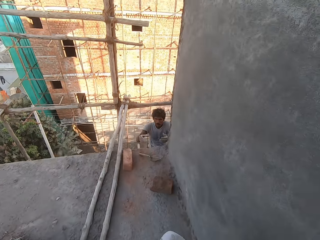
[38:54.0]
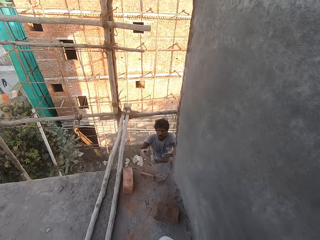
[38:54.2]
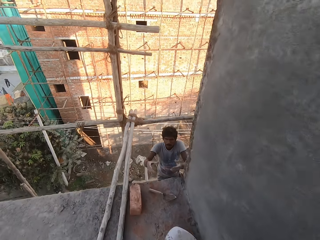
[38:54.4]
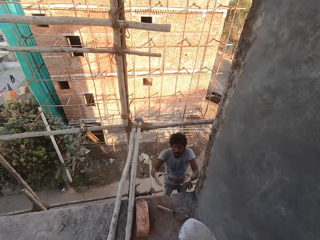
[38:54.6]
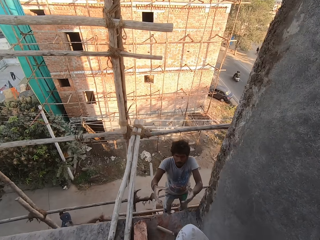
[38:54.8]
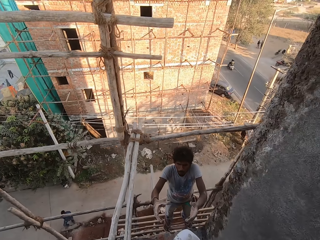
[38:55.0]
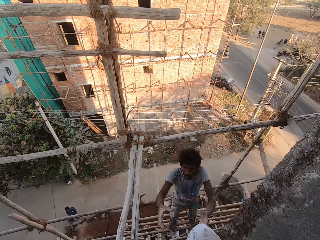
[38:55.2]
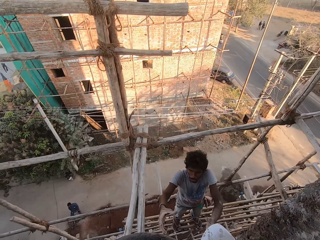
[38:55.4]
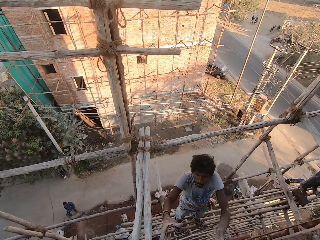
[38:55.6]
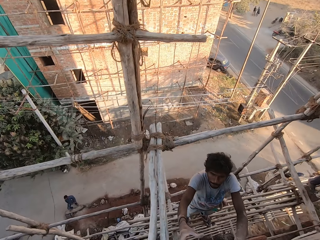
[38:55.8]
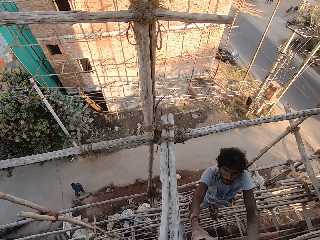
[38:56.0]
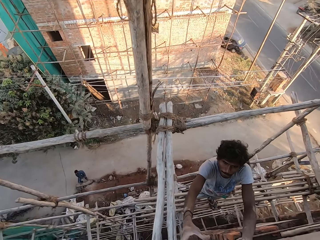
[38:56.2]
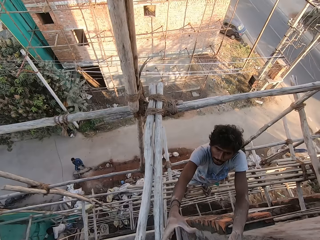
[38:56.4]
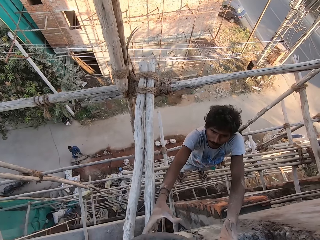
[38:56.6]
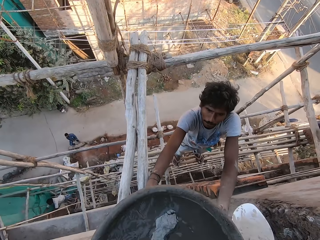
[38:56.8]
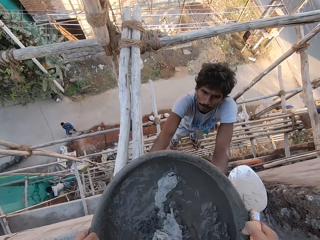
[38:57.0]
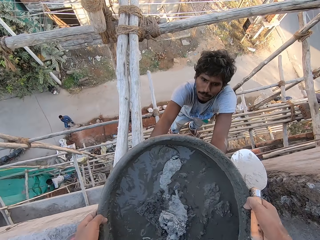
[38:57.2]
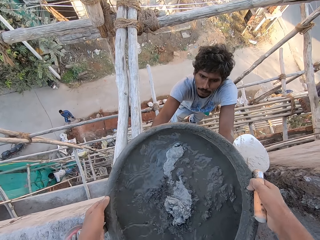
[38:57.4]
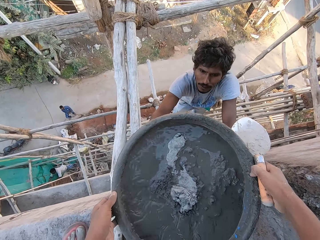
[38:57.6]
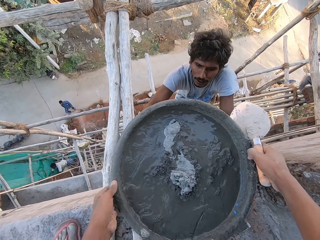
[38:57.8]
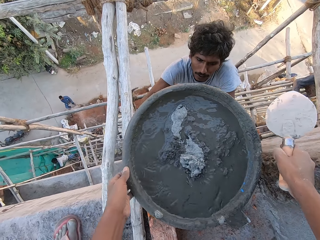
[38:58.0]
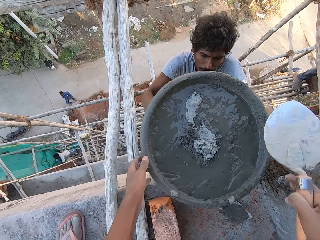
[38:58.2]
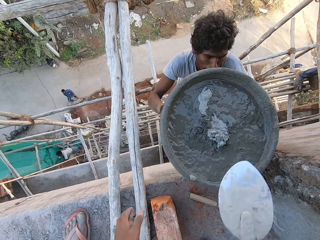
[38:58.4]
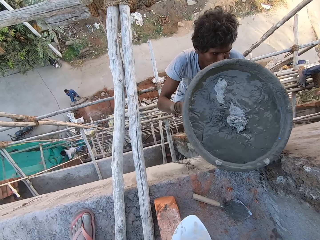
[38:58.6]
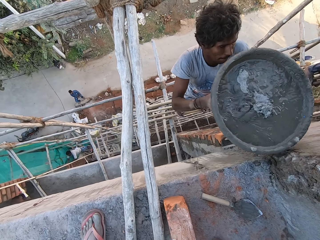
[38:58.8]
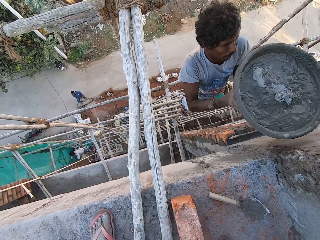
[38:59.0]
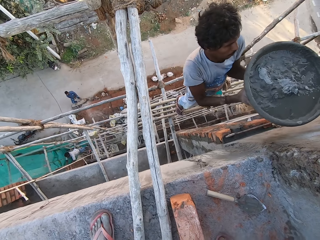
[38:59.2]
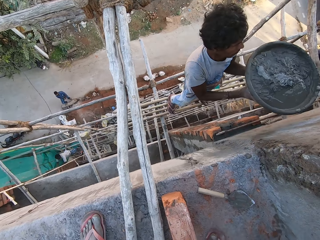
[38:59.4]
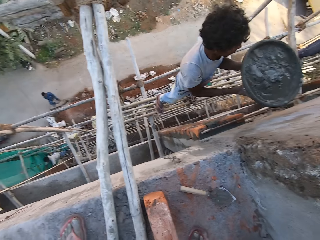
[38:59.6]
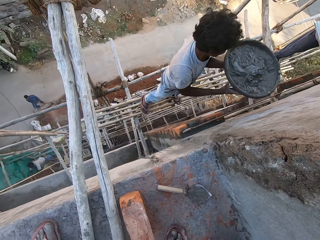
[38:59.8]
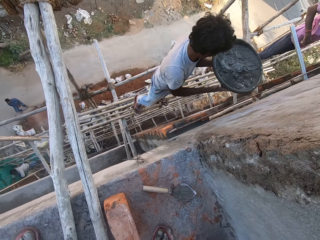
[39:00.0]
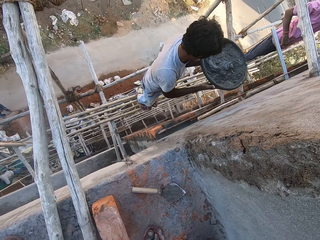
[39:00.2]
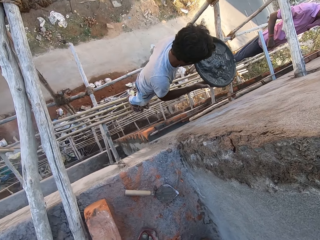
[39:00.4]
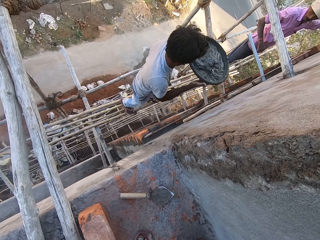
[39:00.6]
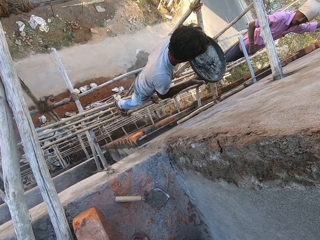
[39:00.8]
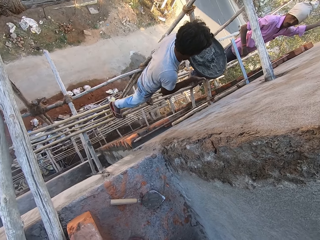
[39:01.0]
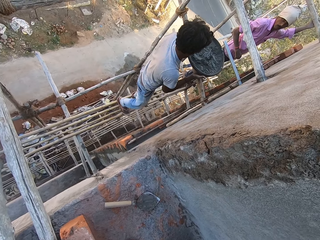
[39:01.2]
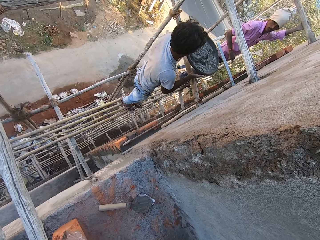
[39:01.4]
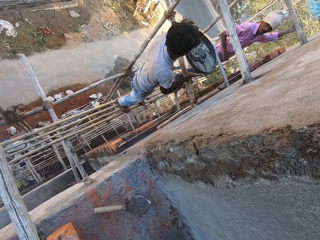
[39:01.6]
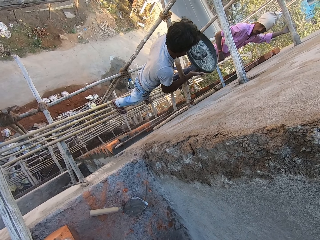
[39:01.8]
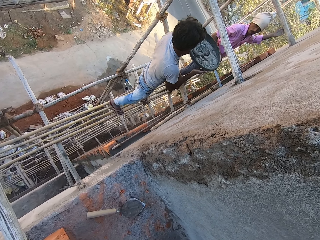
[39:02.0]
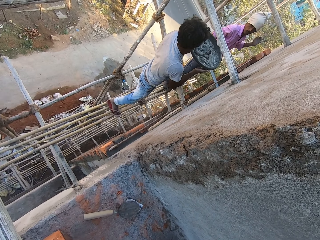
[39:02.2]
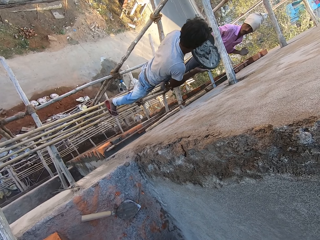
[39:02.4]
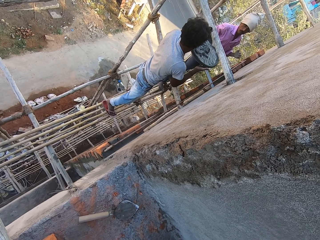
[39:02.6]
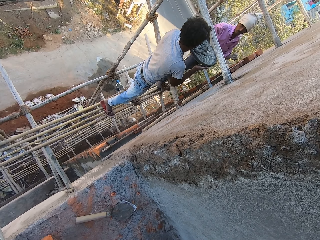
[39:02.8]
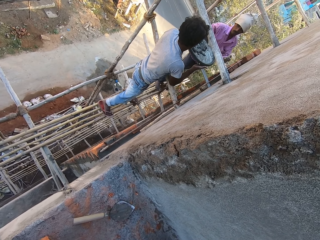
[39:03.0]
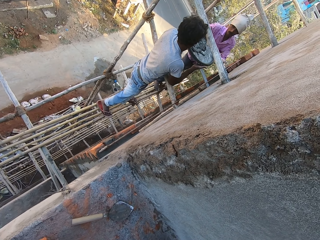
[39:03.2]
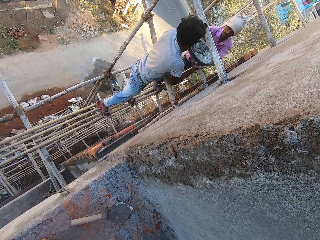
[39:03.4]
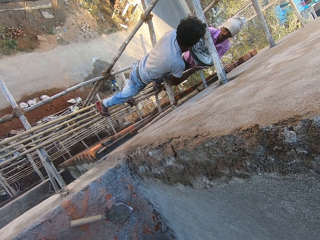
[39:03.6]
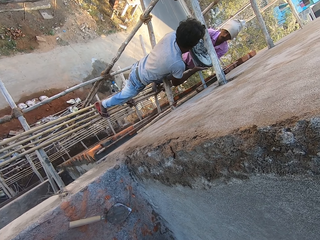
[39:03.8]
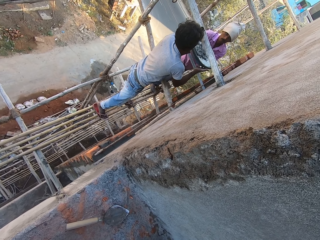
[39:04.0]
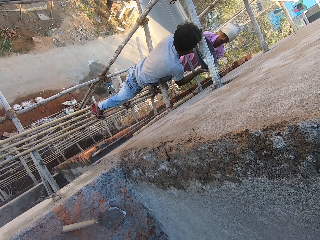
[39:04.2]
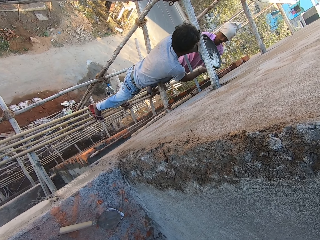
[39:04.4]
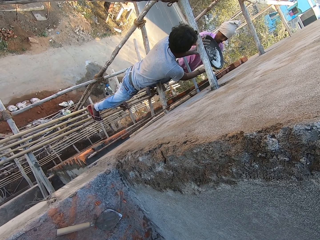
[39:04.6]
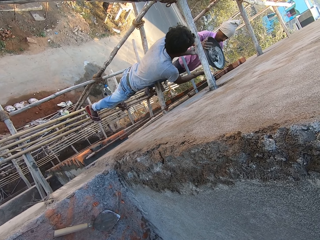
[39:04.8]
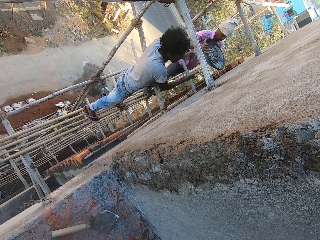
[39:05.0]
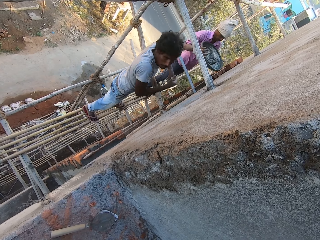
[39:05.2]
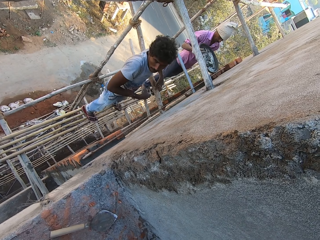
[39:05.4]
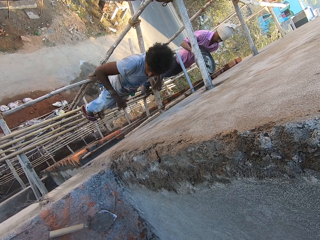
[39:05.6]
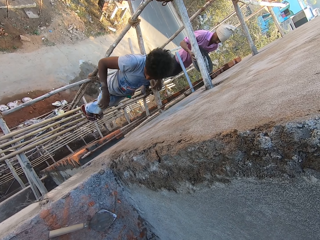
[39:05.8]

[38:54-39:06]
The camera wearer gives a man the bucket of cement and water. The man collects the bowl from the camera wearer with both hands. Another man collects the bowl from the first man with both hands.

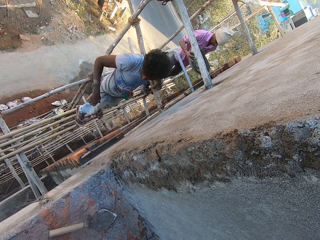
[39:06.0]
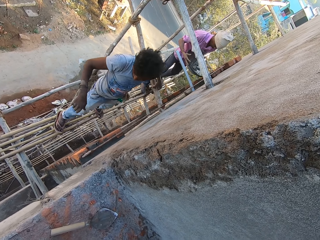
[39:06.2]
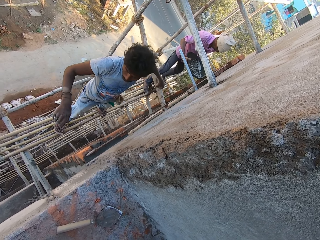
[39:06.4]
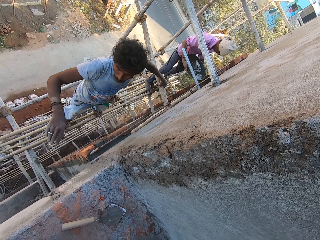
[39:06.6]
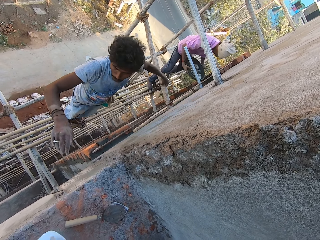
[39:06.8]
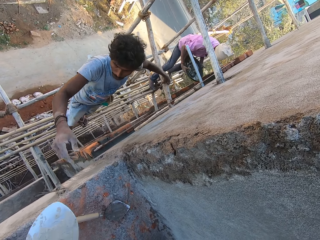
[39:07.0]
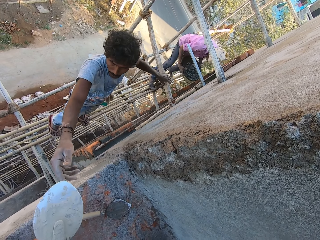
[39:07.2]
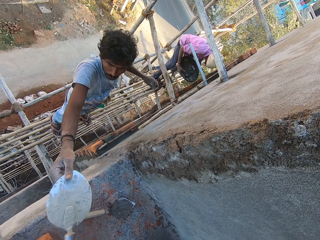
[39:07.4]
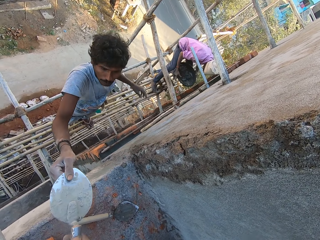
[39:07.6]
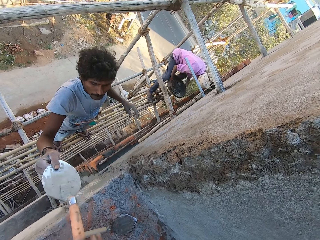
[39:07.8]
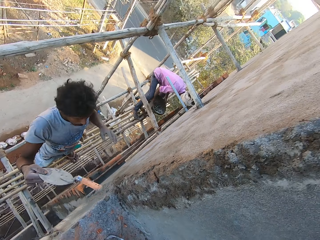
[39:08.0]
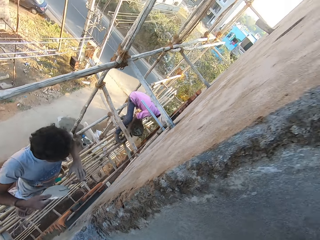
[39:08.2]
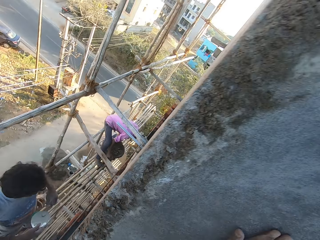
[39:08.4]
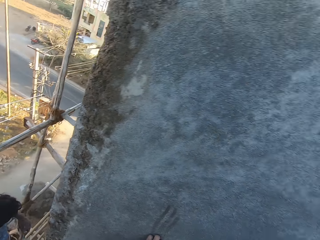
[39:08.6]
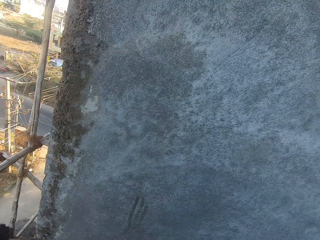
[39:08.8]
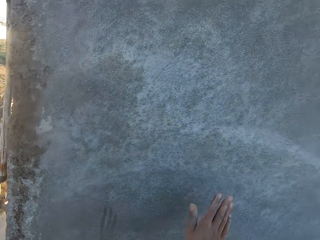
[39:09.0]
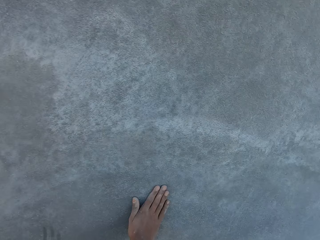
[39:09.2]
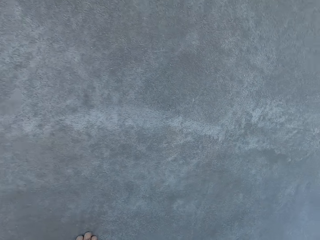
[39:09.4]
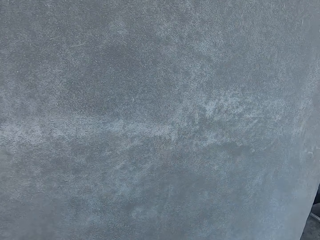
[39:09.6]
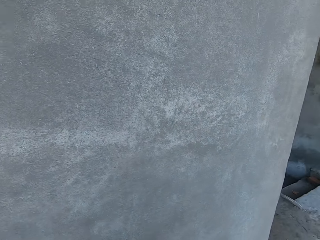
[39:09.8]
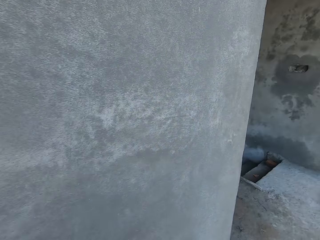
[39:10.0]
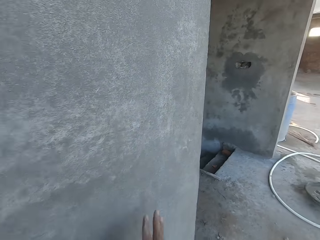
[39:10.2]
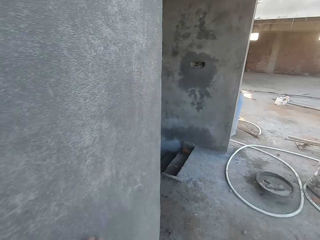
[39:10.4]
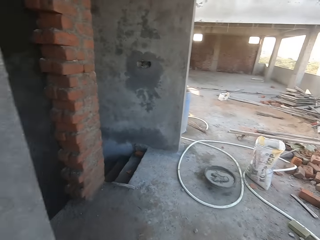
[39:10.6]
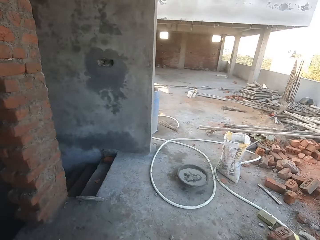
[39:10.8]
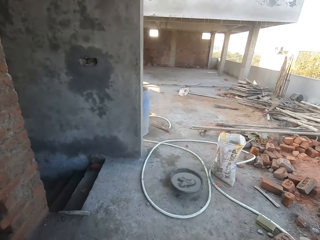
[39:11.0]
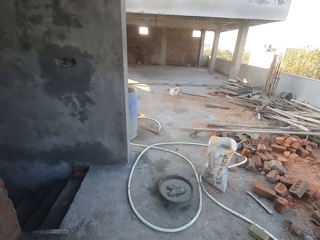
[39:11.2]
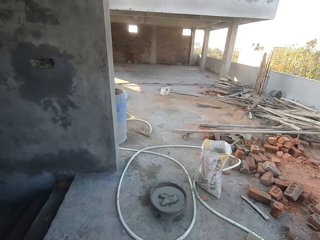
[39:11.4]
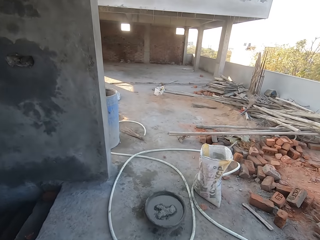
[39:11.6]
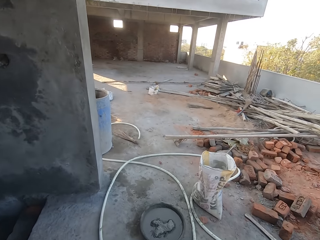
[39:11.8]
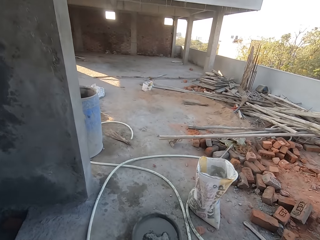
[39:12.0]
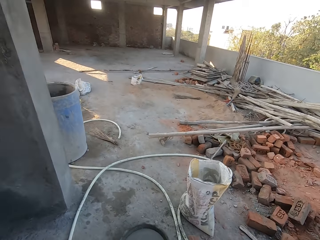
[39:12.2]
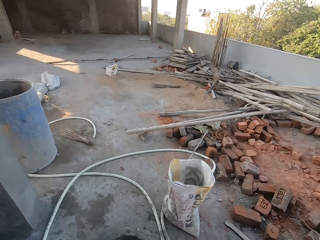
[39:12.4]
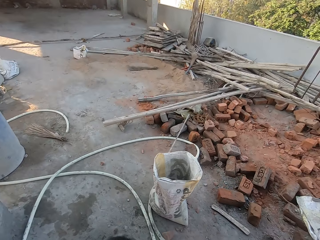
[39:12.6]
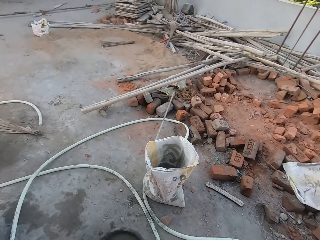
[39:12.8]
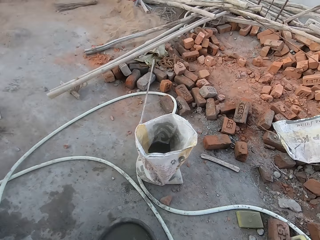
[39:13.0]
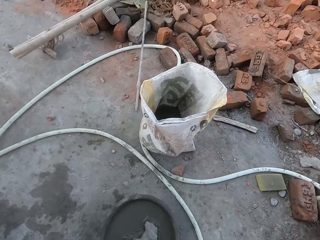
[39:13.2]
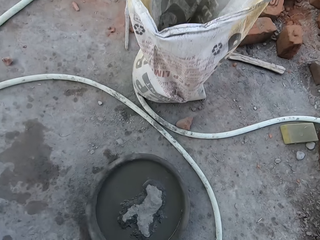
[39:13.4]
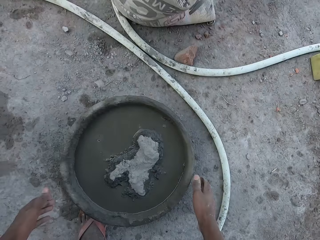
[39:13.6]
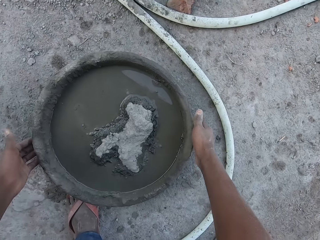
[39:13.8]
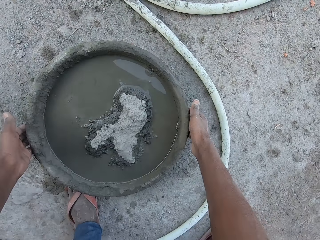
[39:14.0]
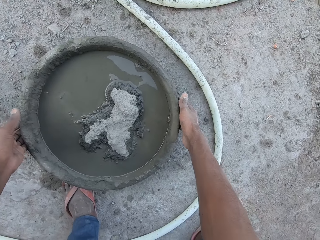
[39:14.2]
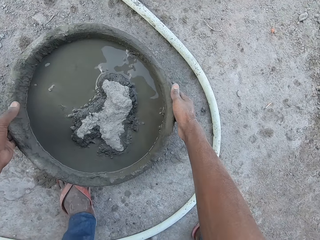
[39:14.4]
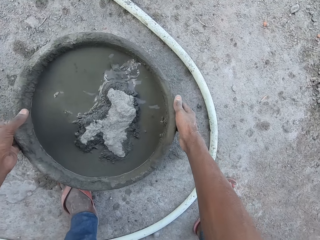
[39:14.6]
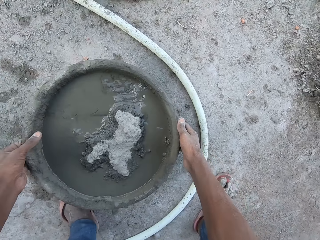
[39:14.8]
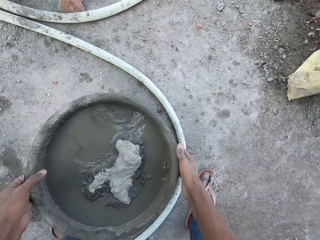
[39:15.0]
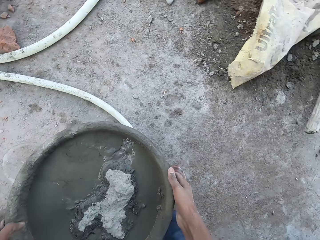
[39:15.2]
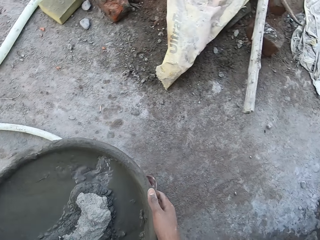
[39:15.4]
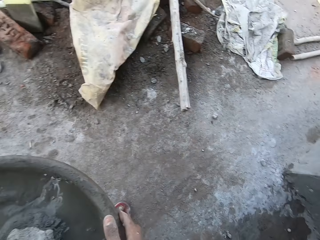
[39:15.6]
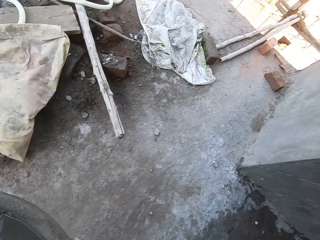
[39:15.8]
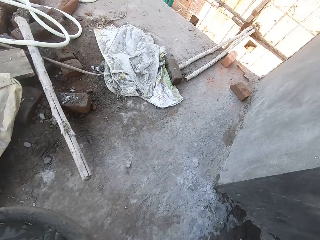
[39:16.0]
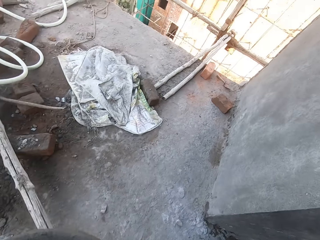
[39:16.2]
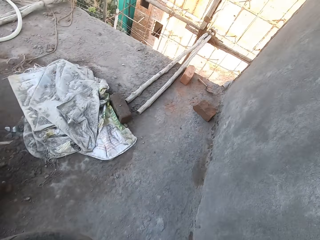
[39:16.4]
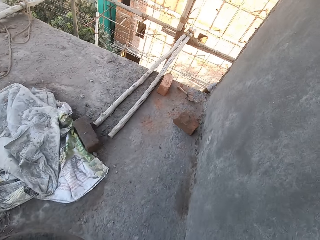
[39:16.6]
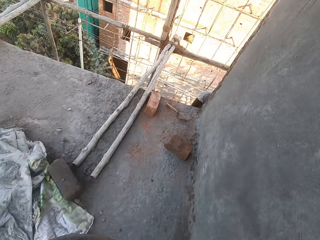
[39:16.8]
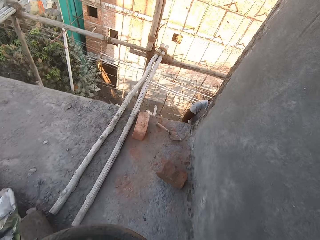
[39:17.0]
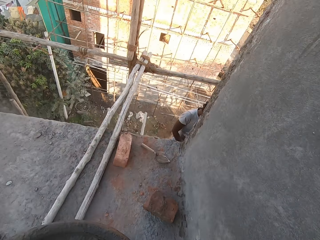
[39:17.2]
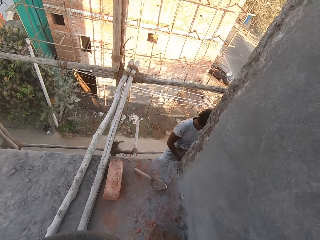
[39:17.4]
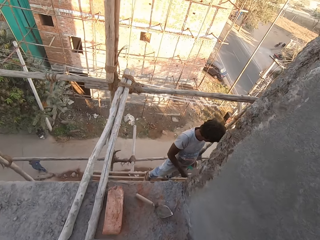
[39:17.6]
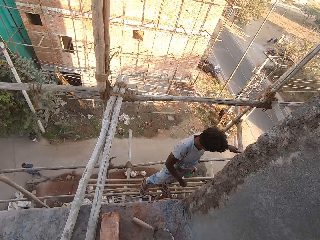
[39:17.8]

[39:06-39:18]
A man collects the hand trowel from the camera wearer's right hand with his right hand. The camera wearer gives the man the trowel shovel. He rubs his right hand on the wall. He lifts the bowl of cement and water from the ground with both hands.
